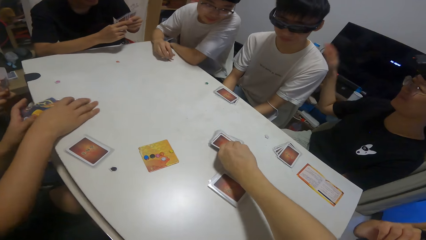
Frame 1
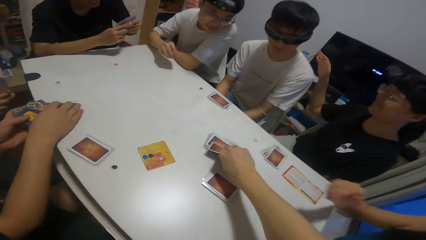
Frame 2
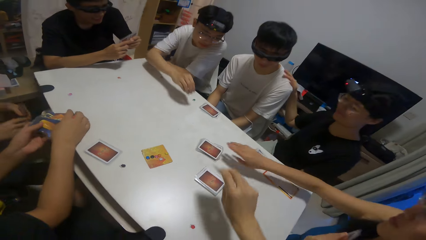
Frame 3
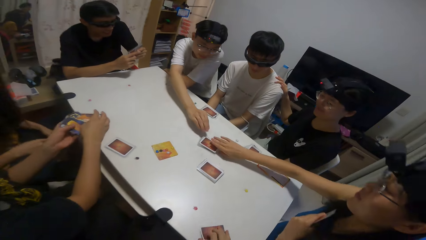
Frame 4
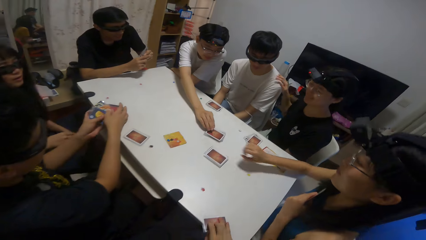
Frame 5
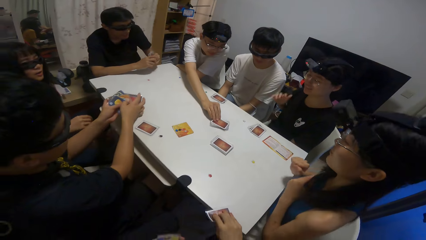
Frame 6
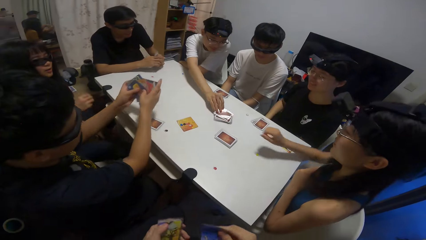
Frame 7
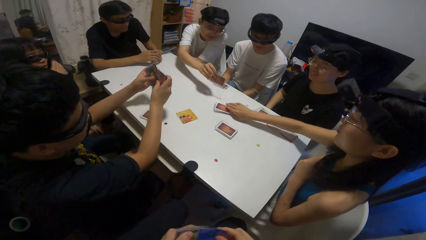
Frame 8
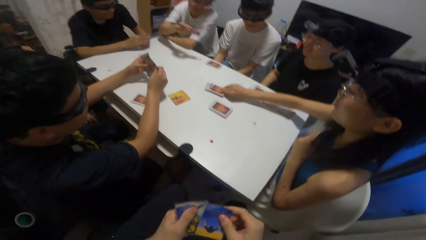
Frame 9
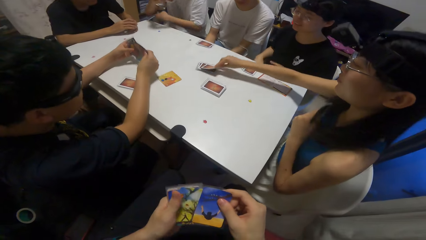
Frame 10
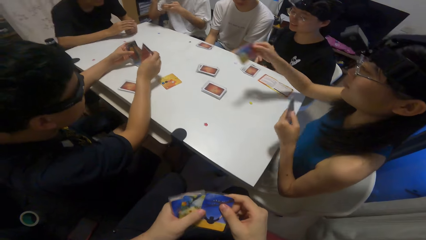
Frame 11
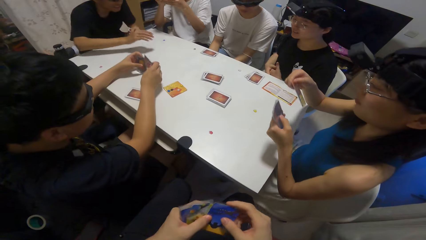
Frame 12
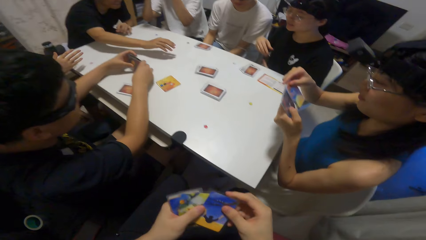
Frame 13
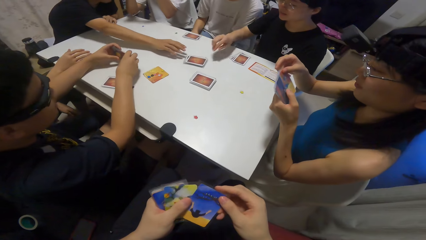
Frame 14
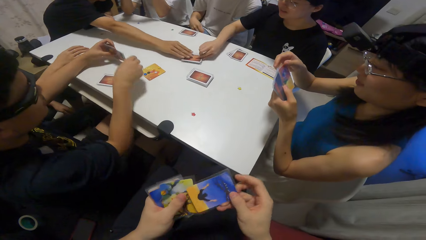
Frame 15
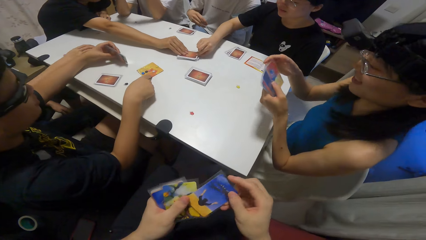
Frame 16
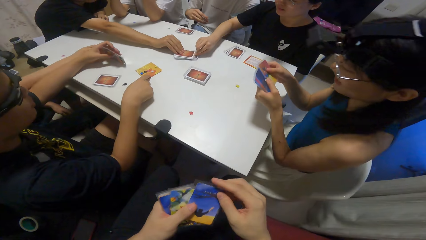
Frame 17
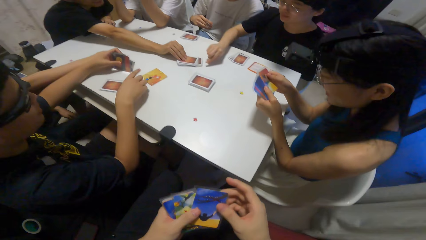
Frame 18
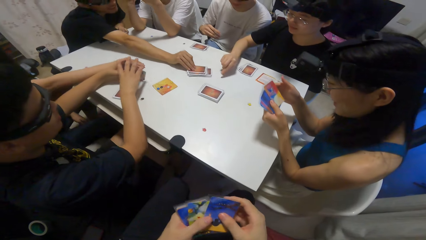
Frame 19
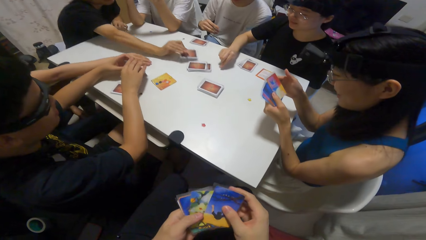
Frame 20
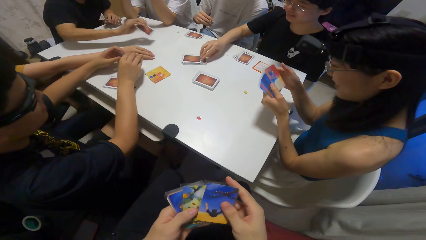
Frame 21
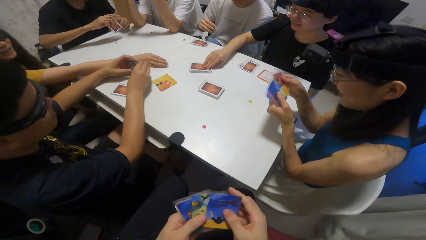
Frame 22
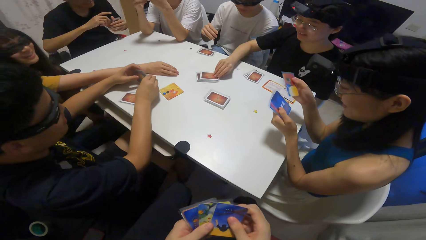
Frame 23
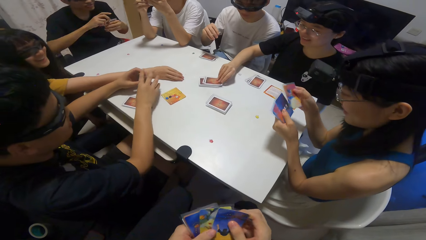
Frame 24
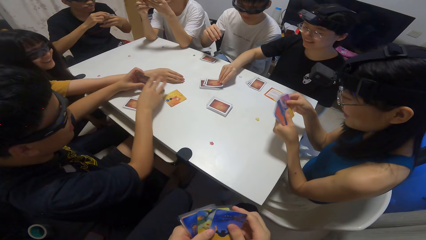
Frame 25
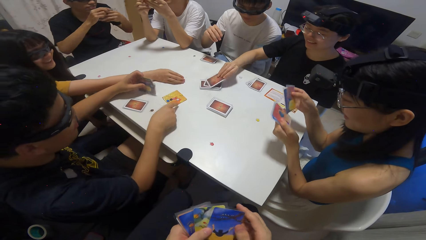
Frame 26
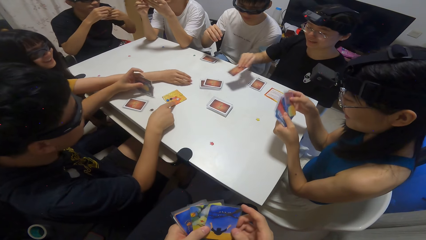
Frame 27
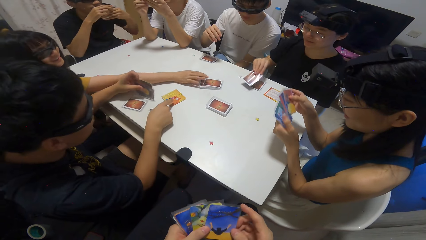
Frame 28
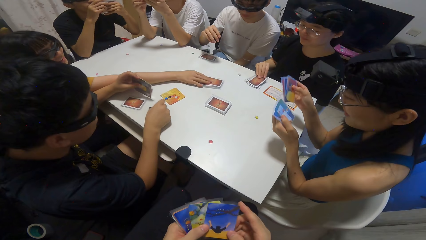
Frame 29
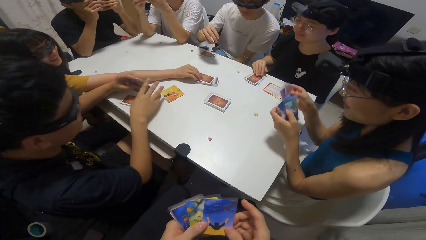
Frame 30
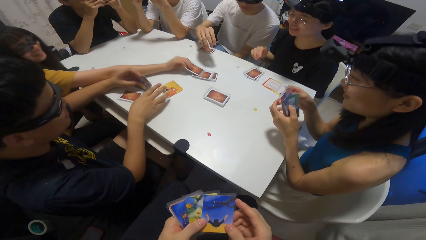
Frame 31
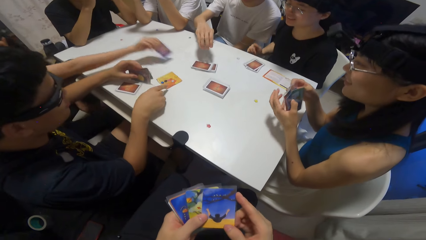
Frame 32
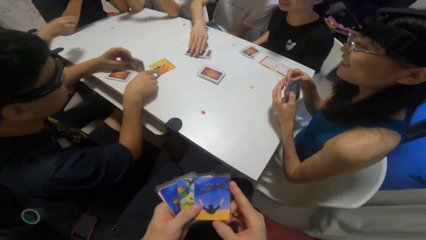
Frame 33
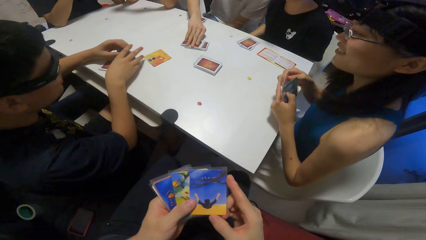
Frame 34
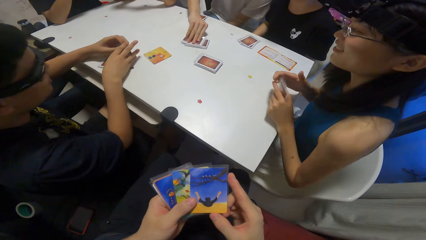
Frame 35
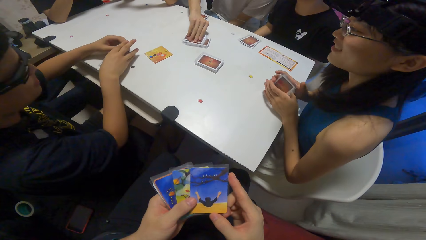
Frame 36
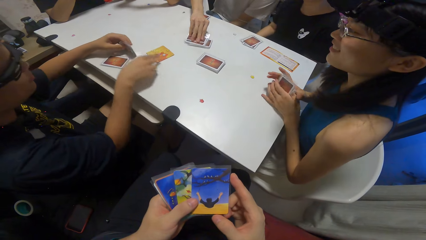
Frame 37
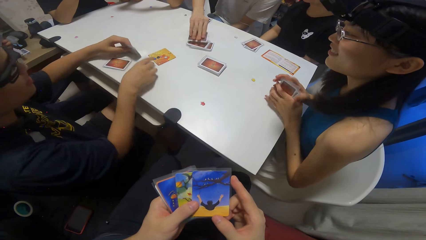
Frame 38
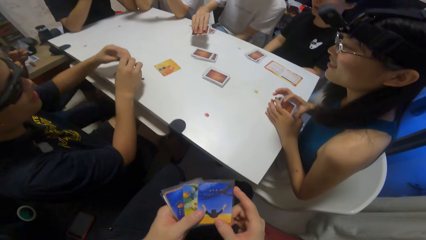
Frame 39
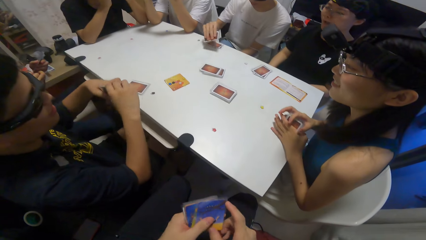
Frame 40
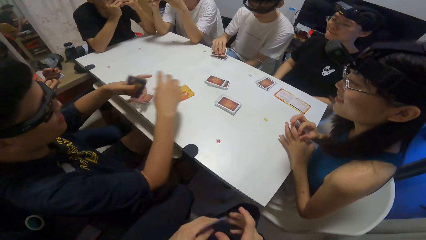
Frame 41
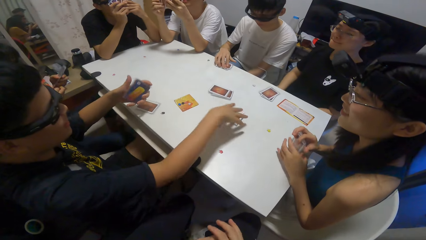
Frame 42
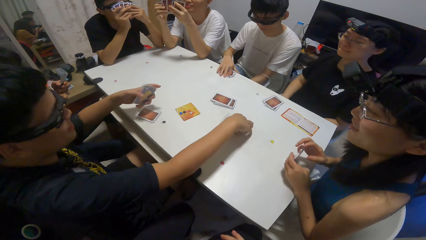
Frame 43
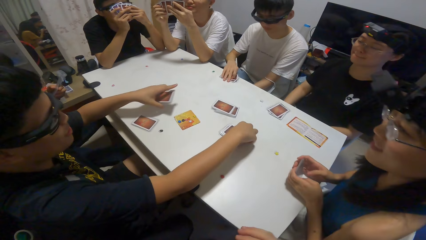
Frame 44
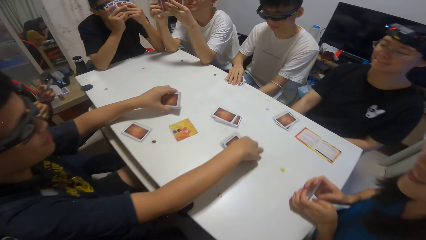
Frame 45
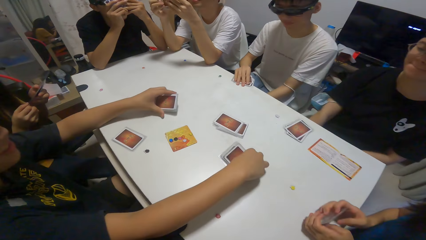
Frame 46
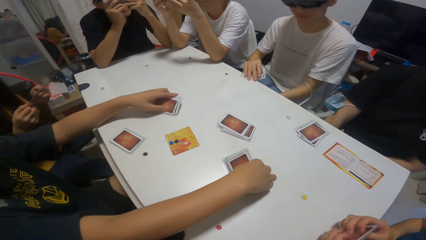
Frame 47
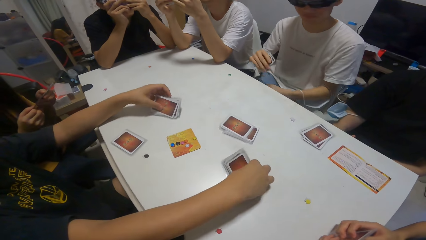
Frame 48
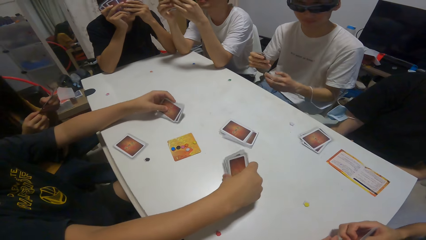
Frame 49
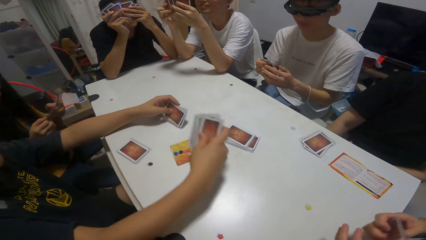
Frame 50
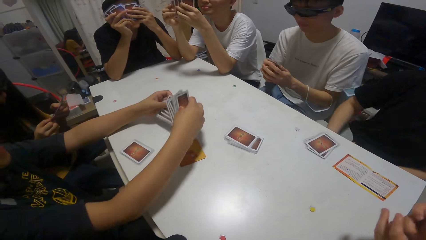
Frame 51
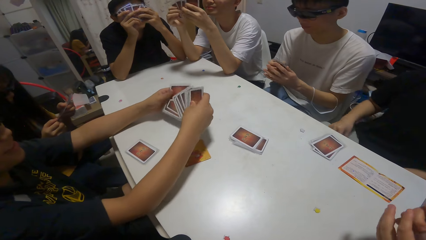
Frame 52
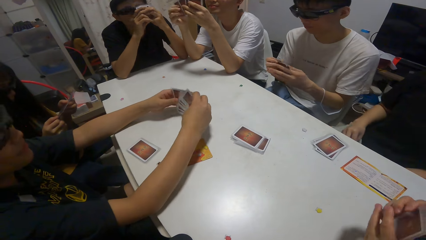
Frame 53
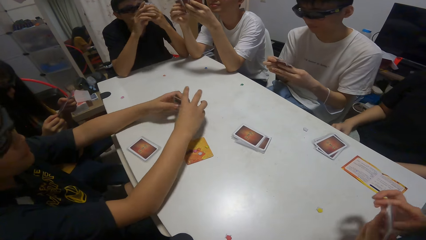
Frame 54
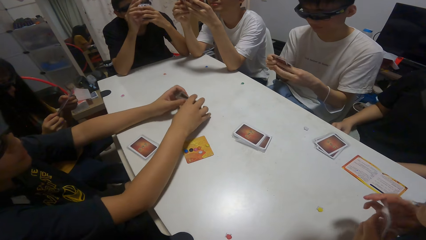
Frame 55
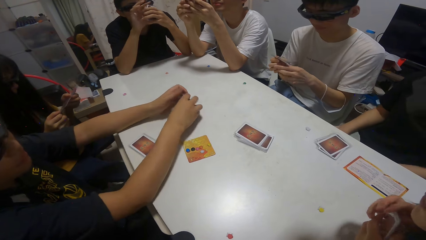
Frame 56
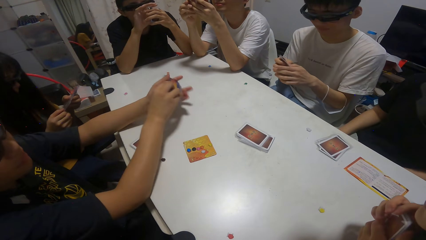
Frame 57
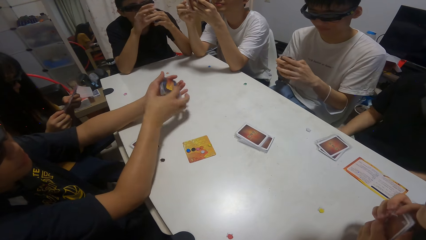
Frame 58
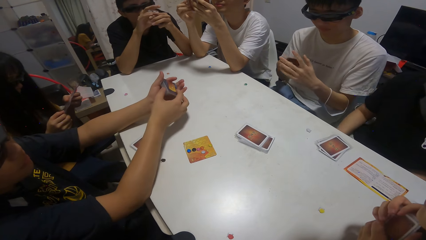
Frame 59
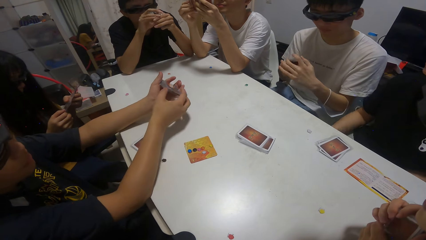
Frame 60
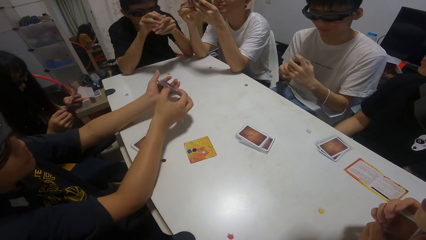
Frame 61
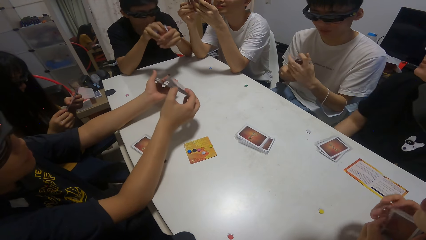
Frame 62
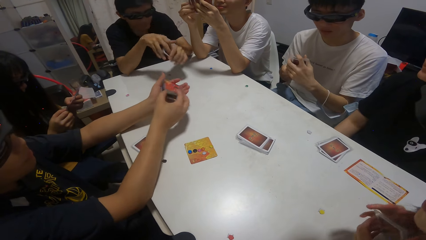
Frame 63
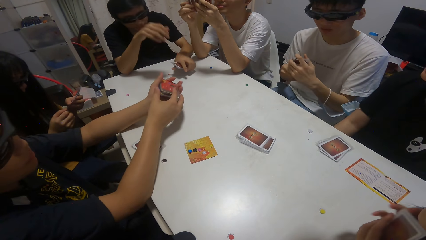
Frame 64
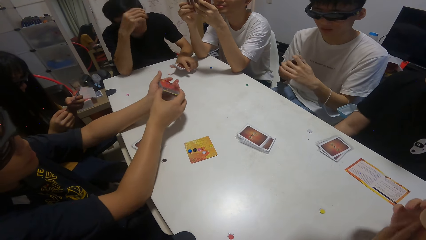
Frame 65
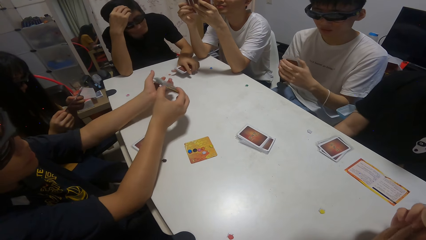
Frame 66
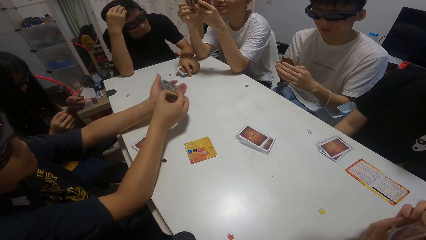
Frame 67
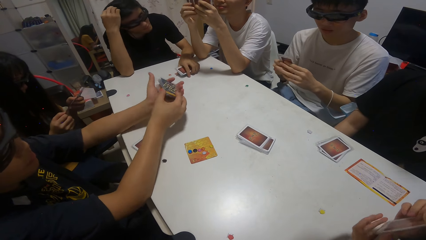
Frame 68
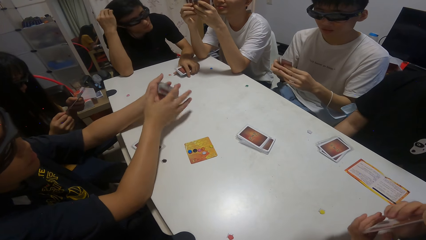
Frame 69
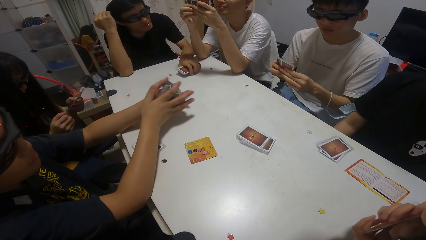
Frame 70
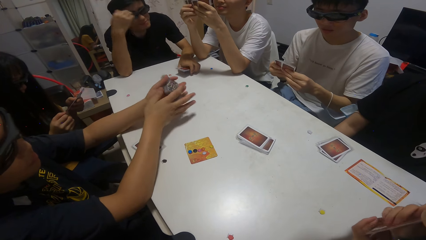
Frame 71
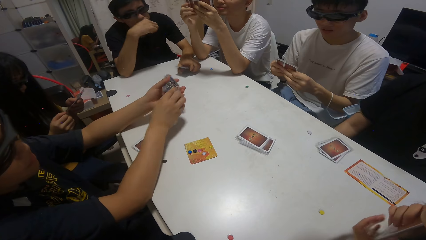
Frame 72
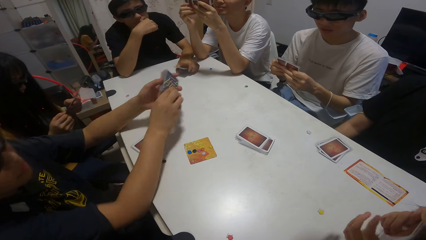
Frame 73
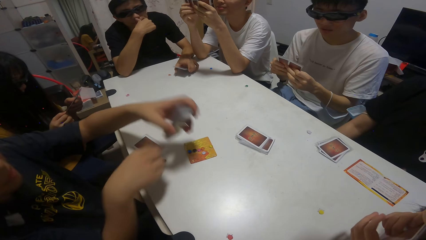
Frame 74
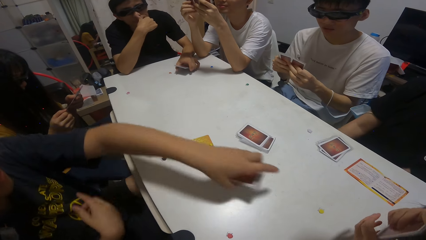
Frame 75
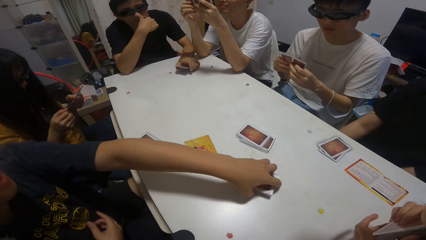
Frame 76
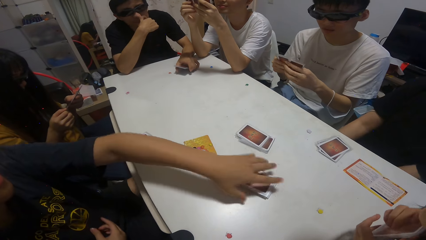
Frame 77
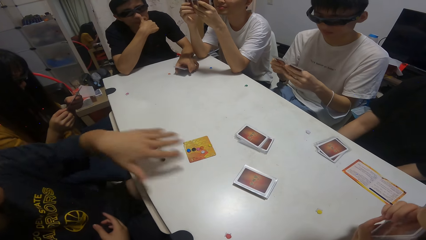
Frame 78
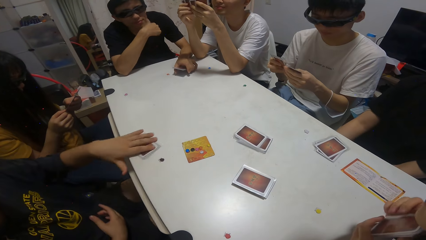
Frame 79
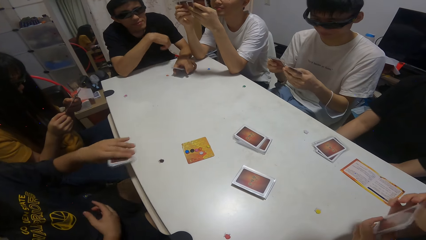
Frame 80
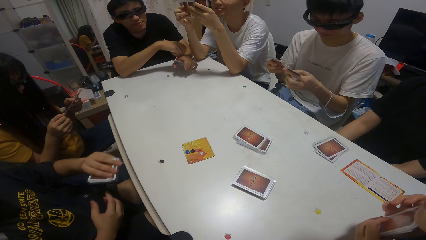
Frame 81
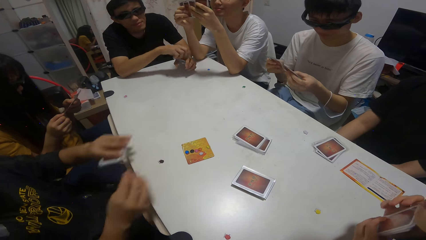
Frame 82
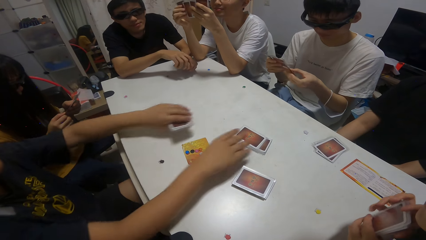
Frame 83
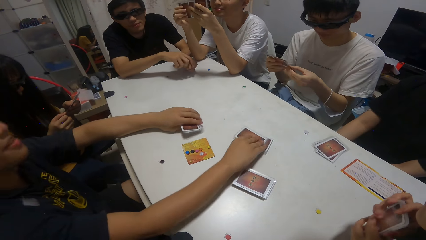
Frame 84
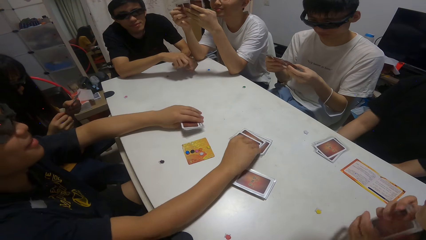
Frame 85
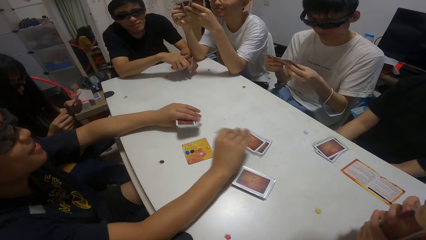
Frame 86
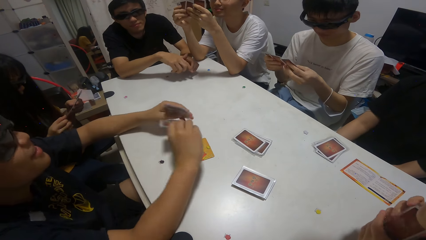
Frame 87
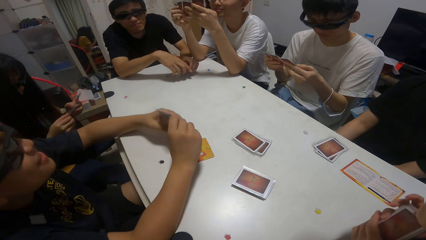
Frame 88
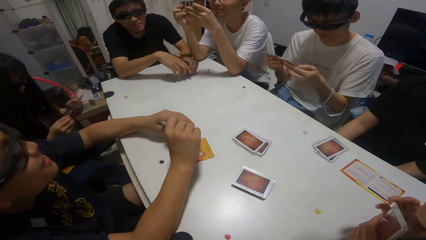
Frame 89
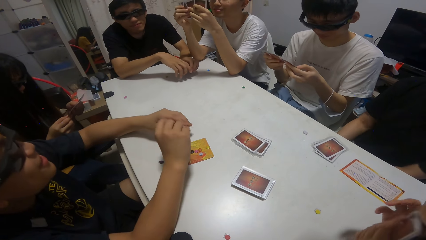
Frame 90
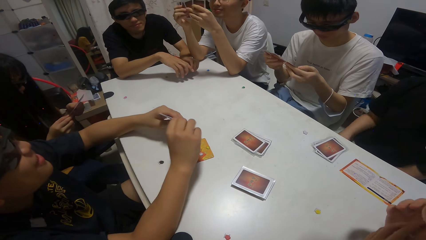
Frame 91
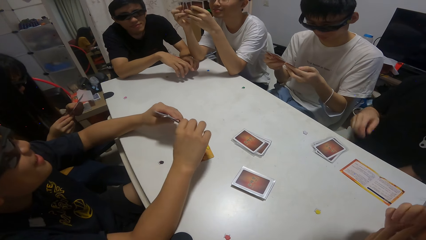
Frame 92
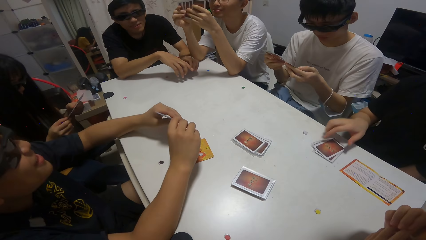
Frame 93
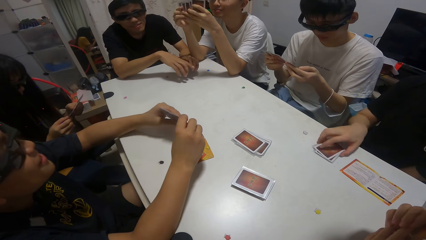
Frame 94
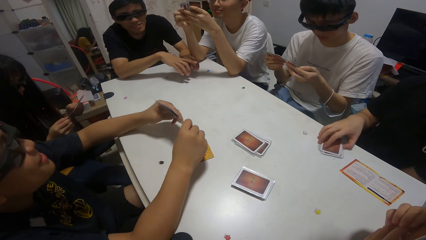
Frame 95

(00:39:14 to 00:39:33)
The camera wearer picks up a card from a pile of cards on the table with her right hand. A boy picks up a card from the pile of cards on the table with his right hand. Another boy collects cards from the table. A girl picks up a card from the pile of cards on the table with her right hand. A third boy picks up a card from the pile of cards on the table with his right hand. Another girl picks up a card from the pile of cards on the table with her right hand. A third girl picks up a card from the pile of cards on the table with her right hand. A fourth boy picks up a card from the pile of cards on the table with his right hand. The second boy joins the card on his right hand to the ones on his left hand, drops the cards on the table, and picks up some cards on the table with his left hand.
